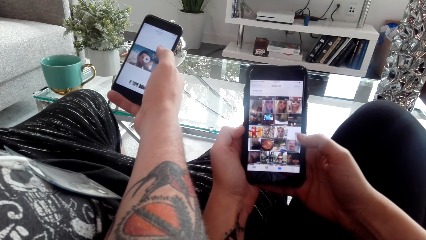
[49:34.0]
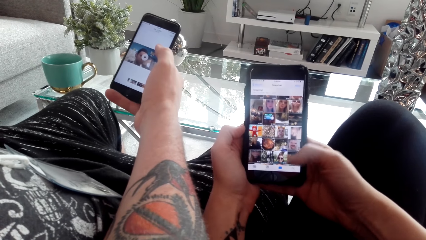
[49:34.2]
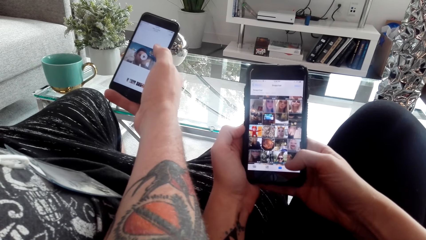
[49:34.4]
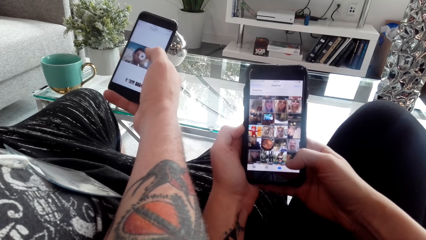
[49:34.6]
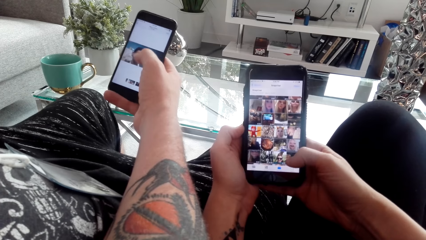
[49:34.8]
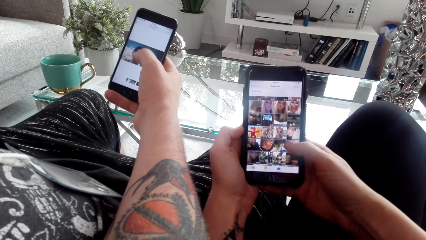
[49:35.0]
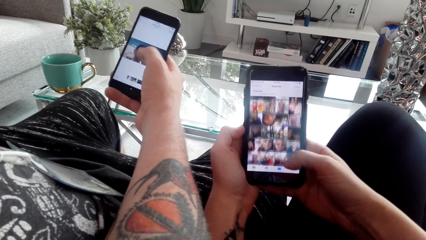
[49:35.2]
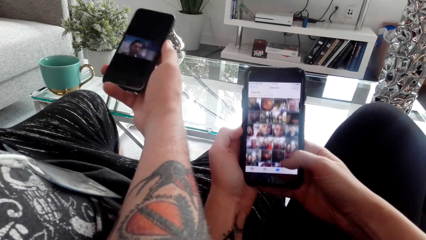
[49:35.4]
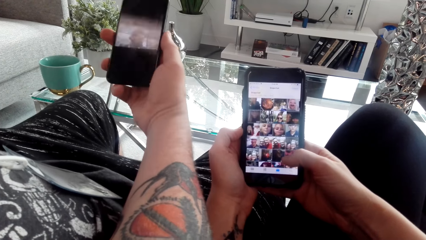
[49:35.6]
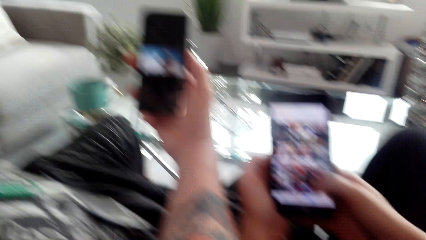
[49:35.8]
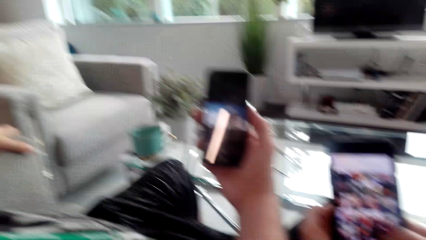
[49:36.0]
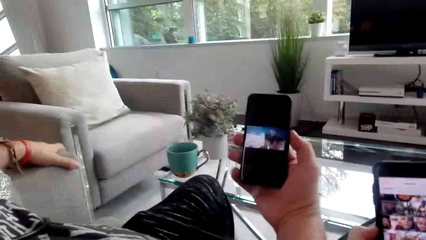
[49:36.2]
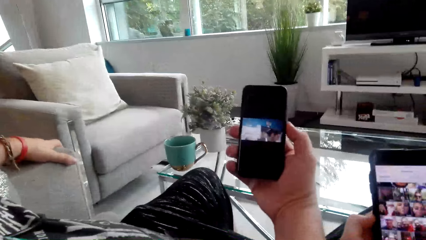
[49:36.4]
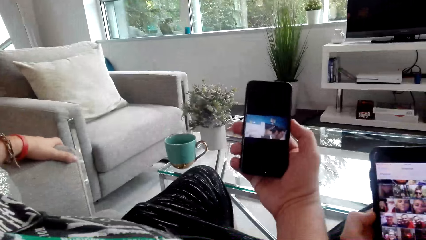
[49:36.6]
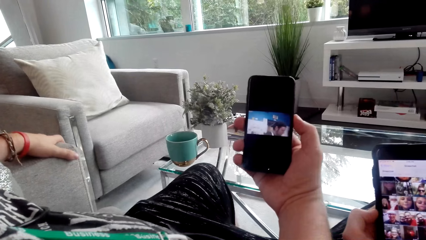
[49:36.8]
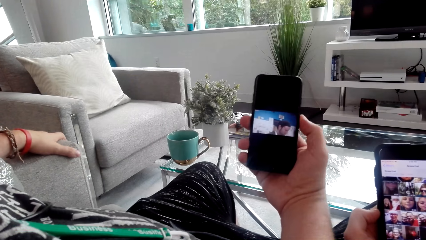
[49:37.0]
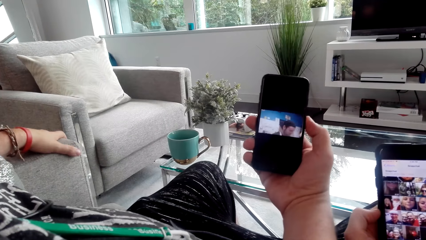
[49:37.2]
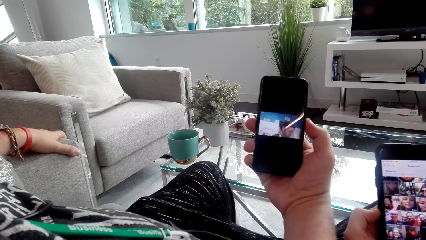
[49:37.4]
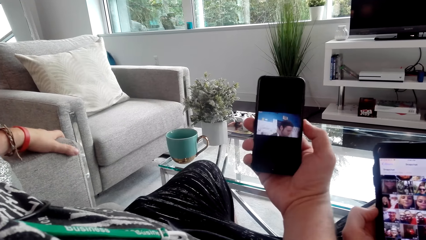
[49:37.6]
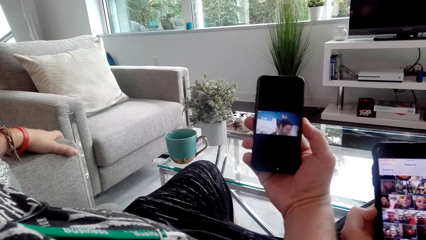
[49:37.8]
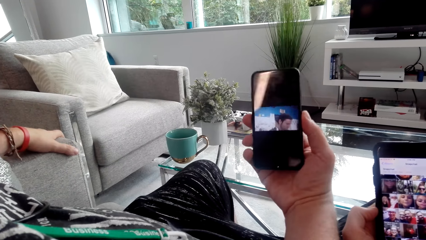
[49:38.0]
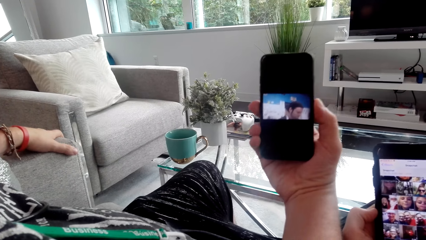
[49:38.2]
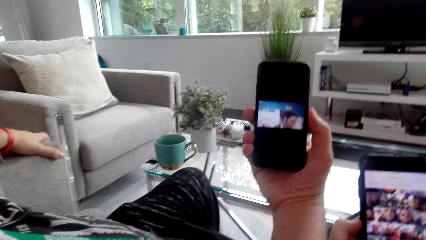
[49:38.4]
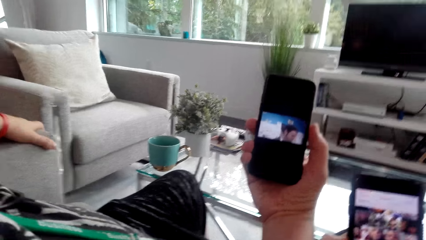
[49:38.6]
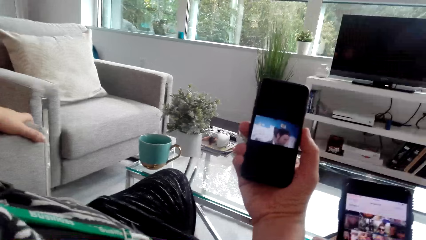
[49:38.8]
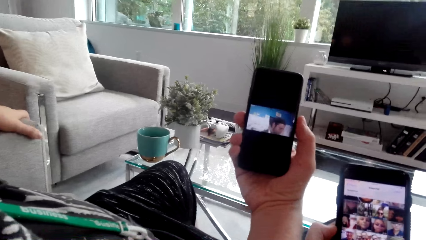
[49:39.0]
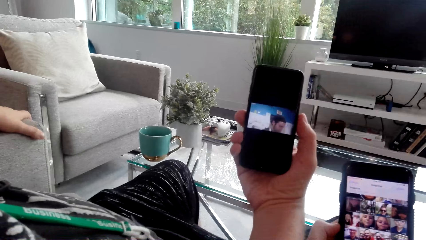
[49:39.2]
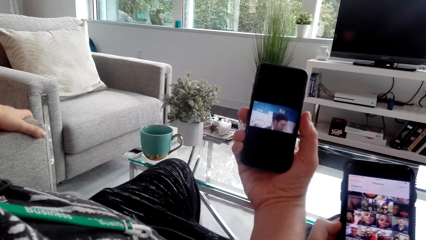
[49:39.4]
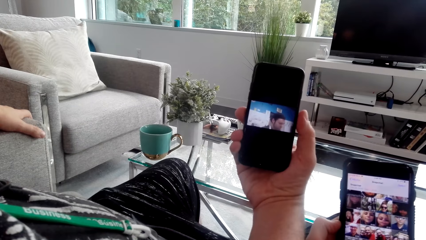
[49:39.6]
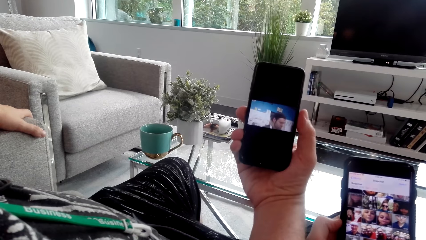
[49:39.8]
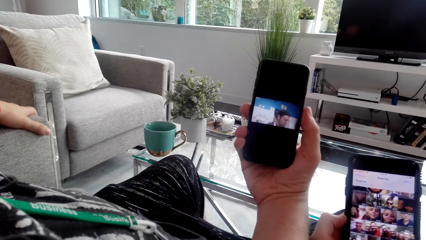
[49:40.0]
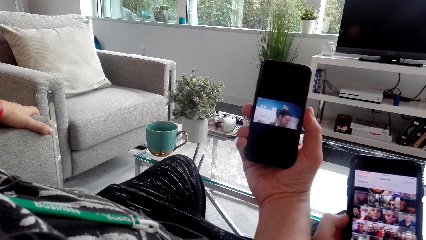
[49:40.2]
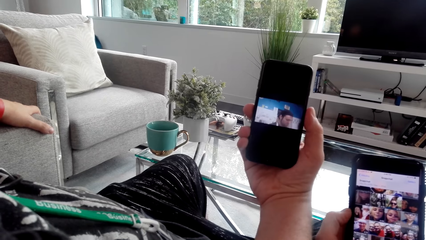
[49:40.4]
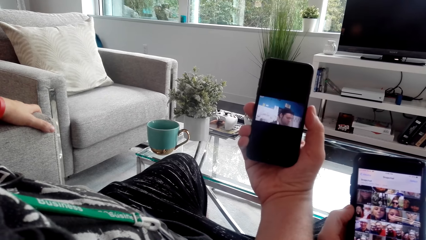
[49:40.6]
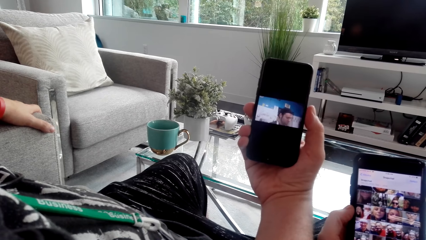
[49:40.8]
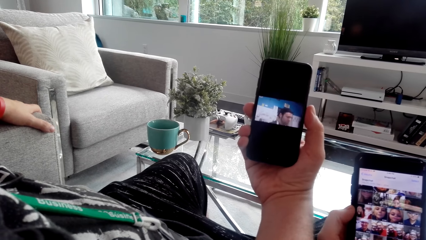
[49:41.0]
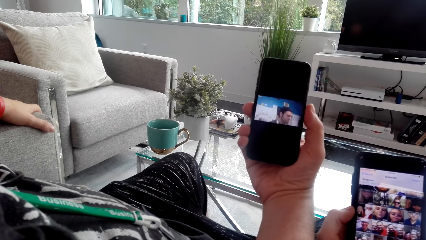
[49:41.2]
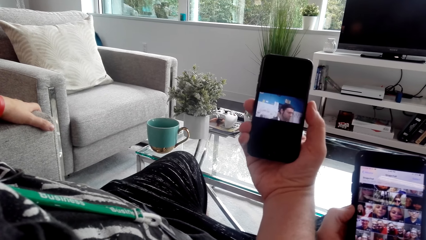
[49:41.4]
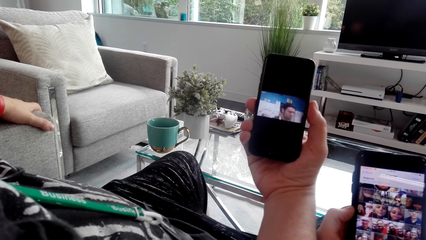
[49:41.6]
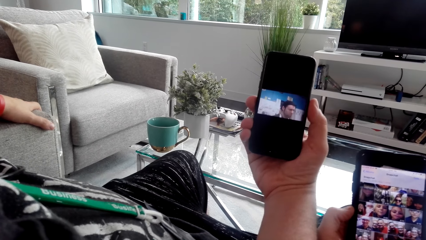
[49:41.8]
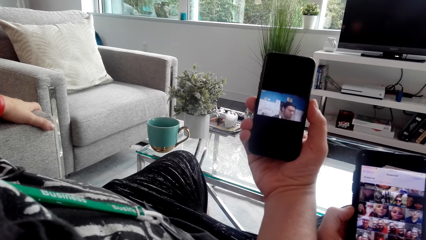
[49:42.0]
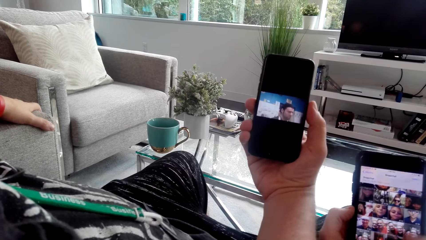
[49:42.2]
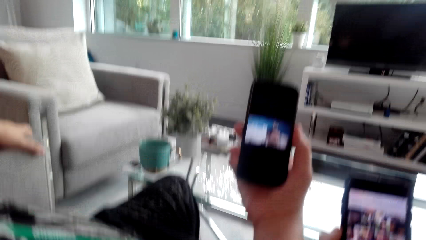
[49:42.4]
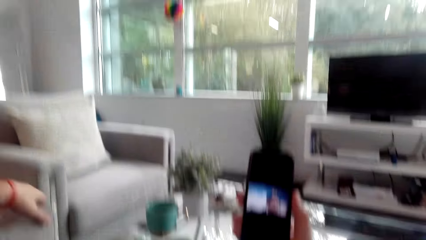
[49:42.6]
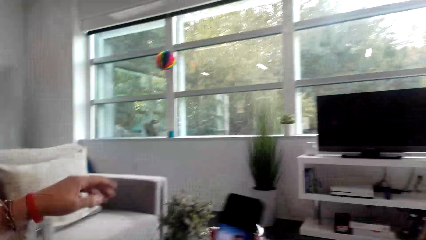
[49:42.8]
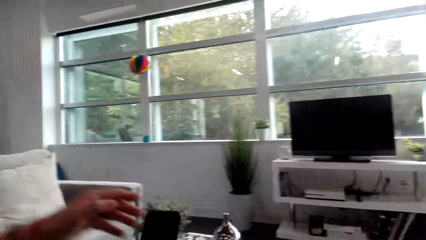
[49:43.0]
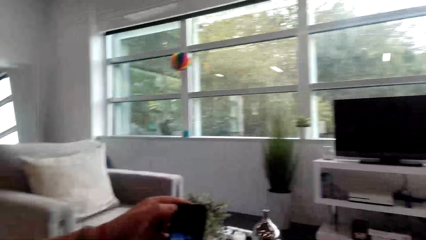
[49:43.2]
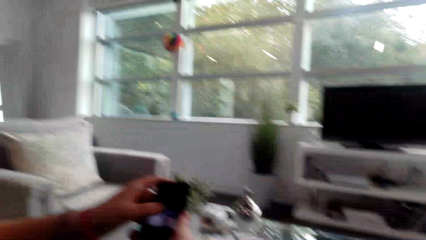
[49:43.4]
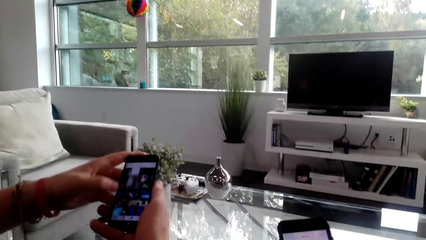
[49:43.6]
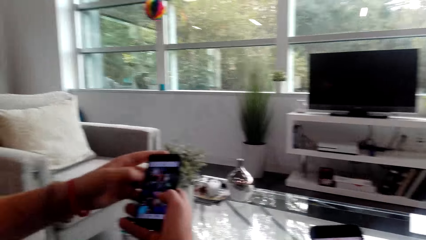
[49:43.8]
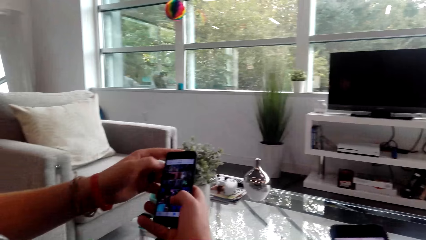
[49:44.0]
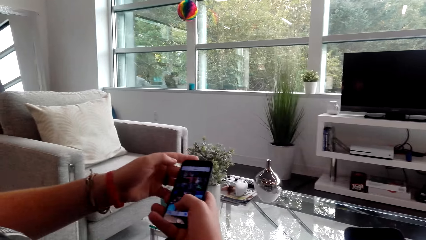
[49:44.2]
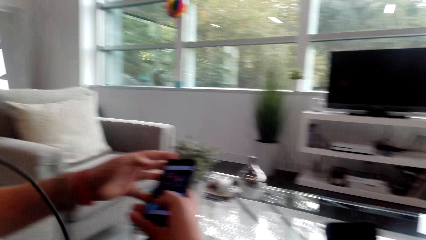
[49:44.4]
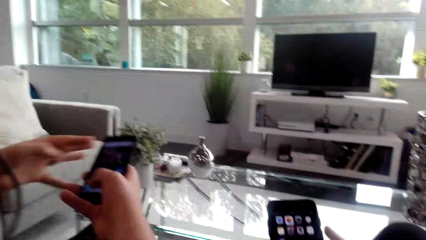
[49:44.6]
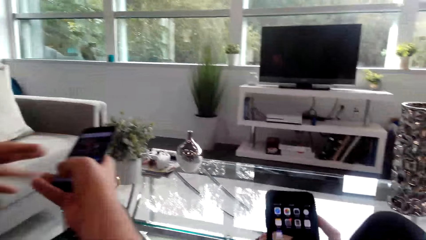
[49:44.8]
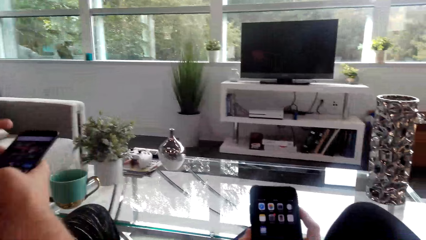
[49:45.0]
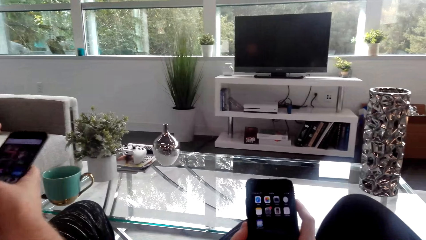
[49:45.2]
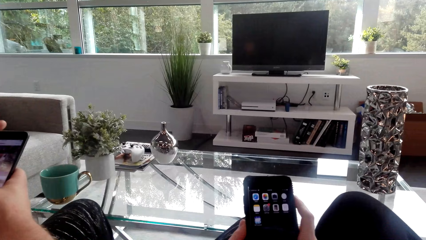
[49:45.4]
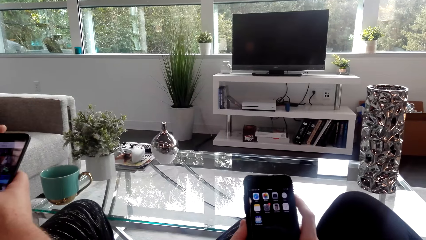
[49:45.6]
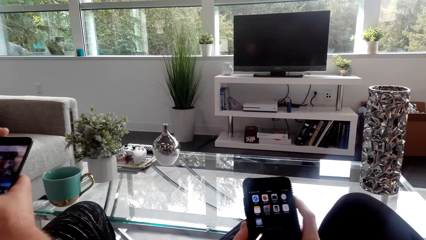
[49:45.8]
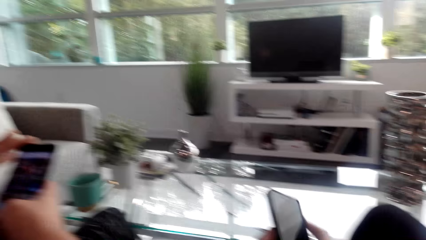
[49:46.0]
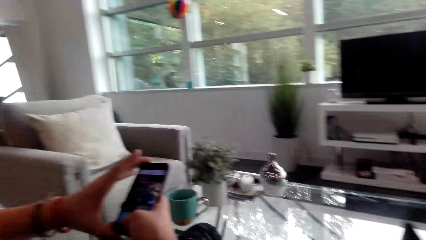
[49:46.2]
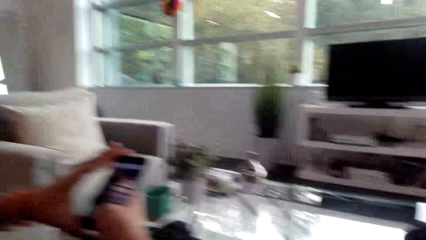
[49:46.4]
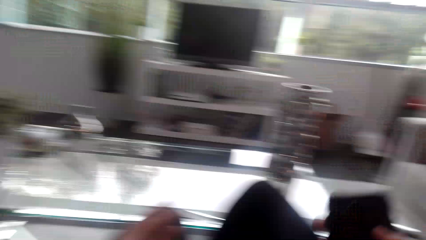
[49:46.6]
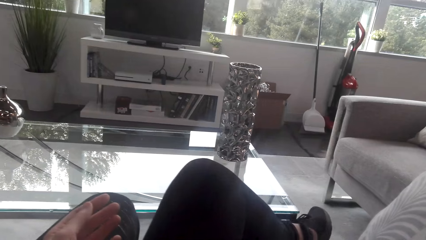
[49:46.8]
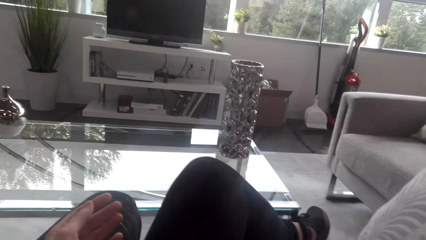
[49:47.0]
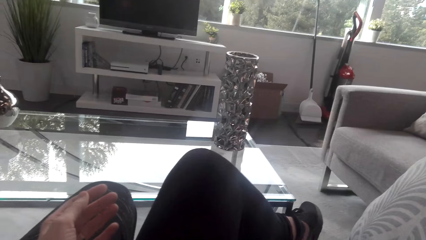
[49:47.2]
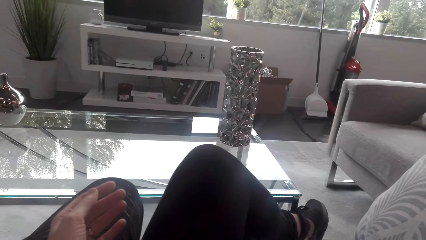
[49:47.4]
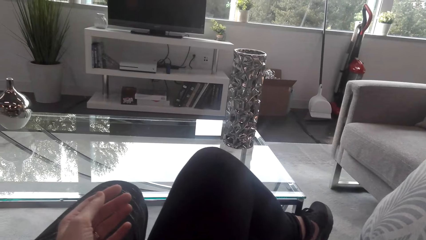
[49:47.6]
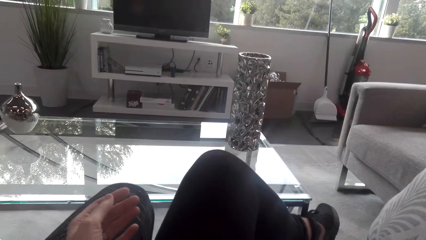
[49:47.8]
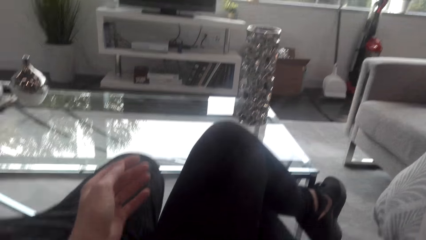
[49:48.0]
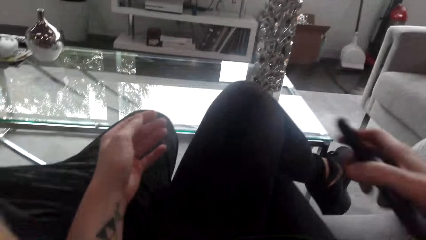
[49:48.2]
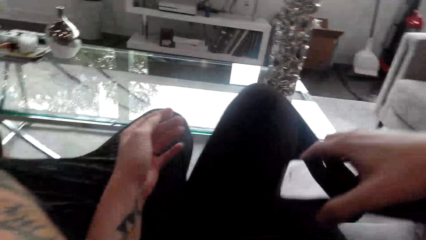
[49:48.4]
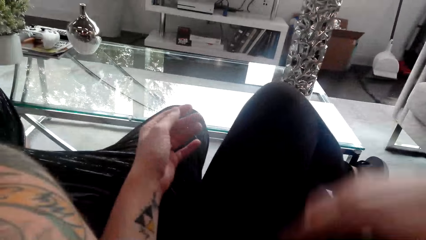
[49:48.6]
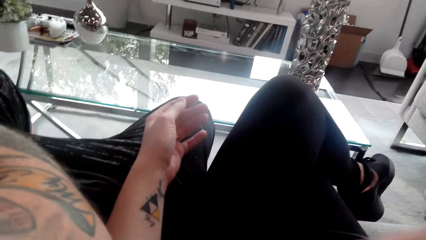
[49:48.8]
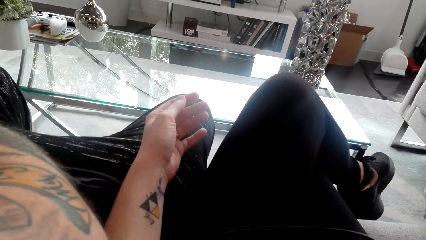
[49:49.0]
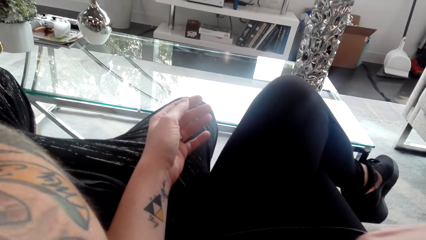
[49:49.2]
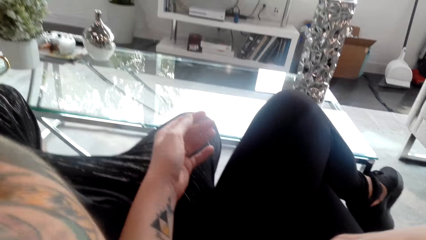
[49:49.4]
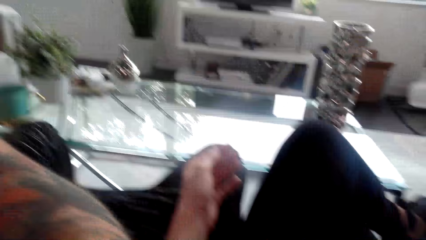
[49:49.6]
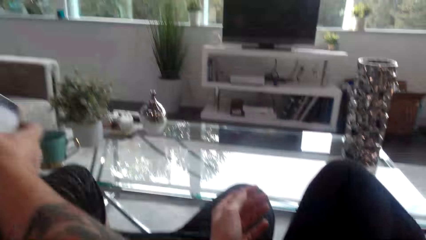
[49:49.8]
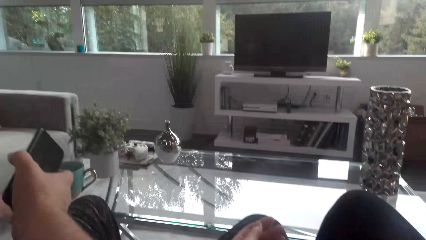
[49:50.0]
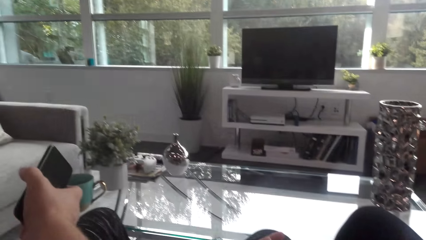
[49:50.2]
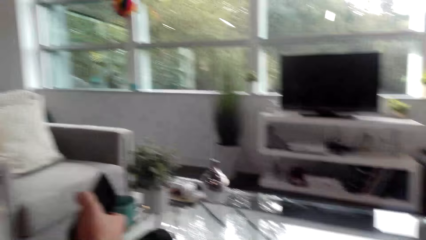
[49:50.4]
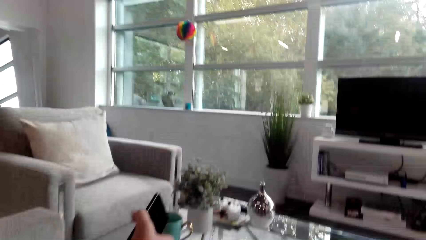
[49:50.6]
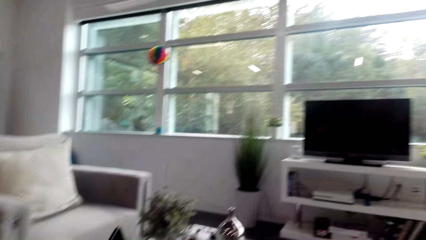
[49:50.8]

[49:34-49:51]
A man taps on the phone. The camera wearer uses her phone. The man watches a video on his phone. The camera wearer watches a video on the phone. They look around the house. The man uses his phone. The camera wearer interacts with the man. They converse with another man.
